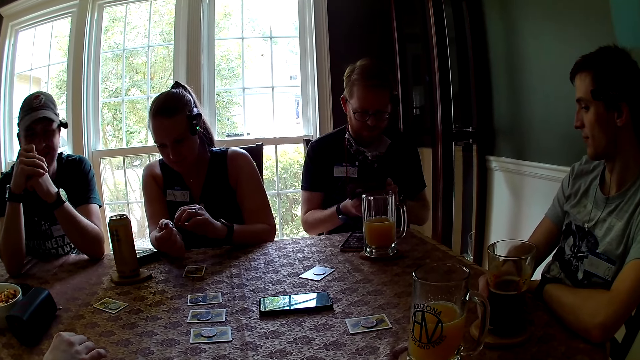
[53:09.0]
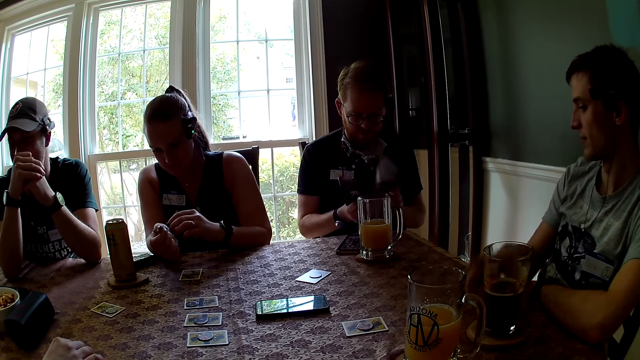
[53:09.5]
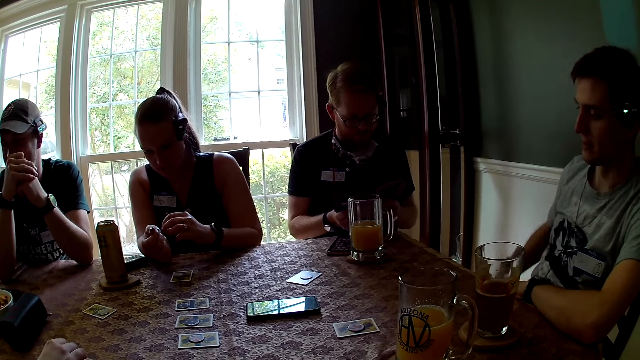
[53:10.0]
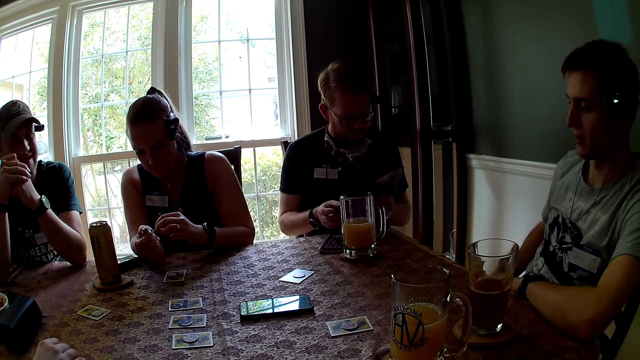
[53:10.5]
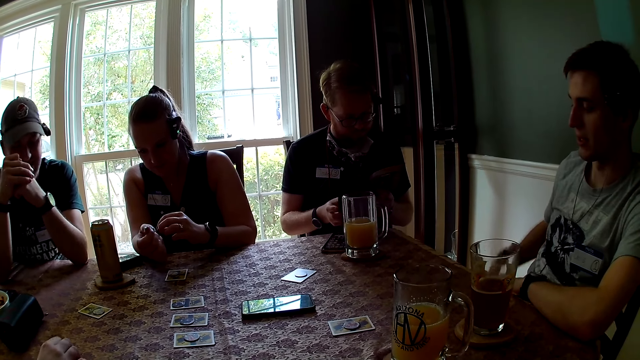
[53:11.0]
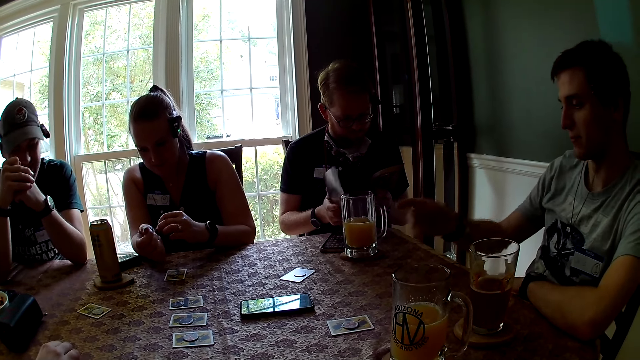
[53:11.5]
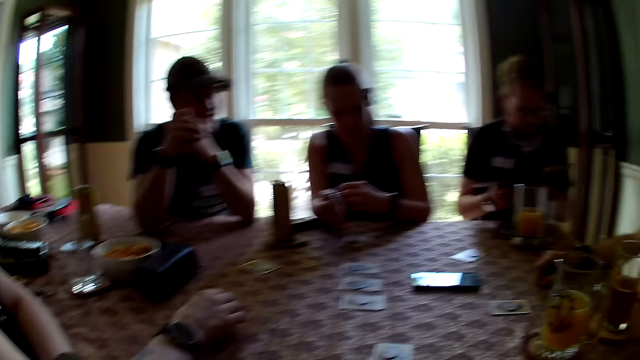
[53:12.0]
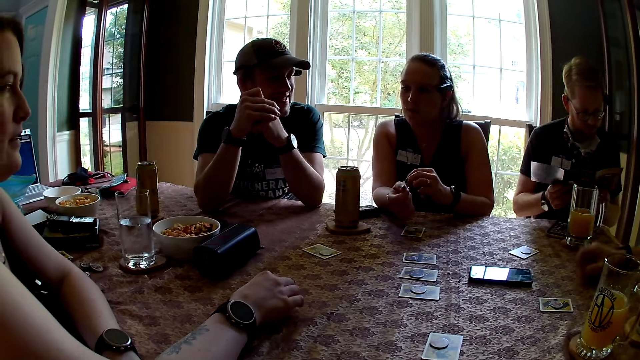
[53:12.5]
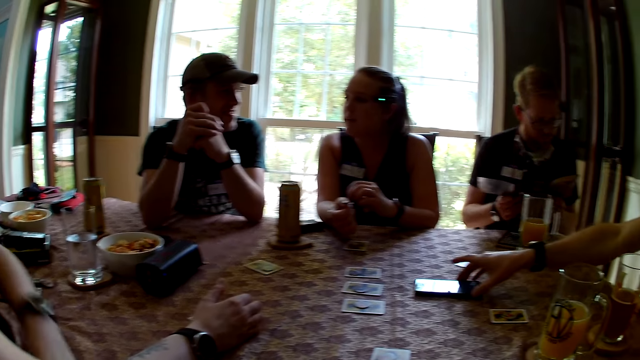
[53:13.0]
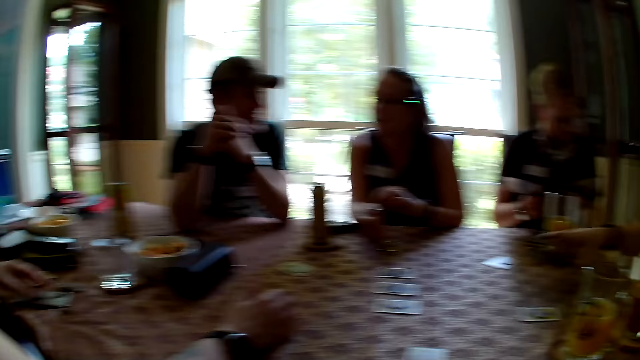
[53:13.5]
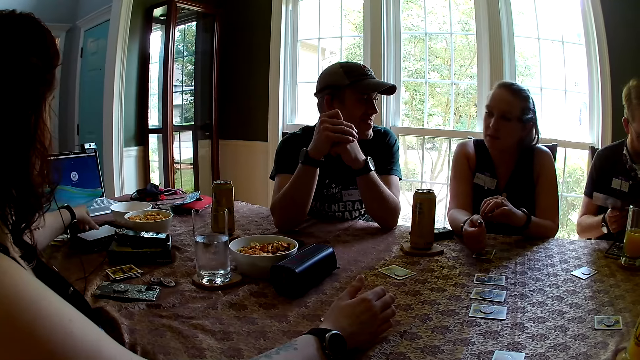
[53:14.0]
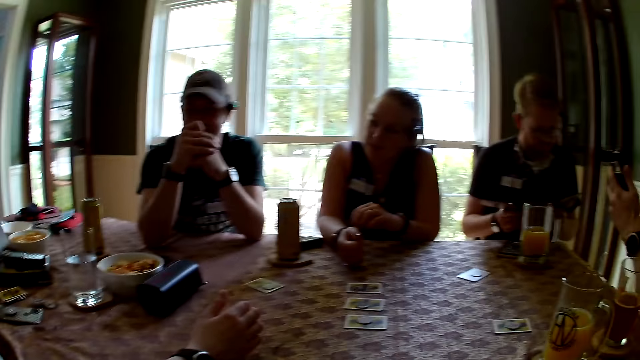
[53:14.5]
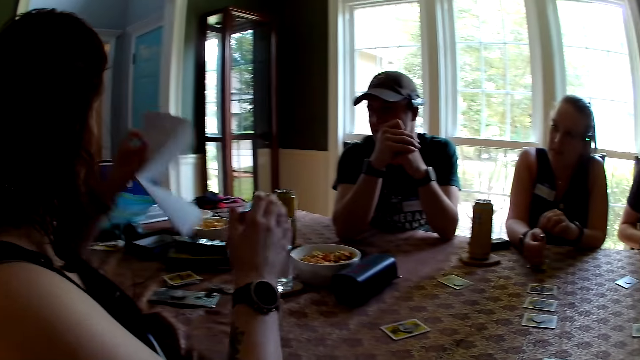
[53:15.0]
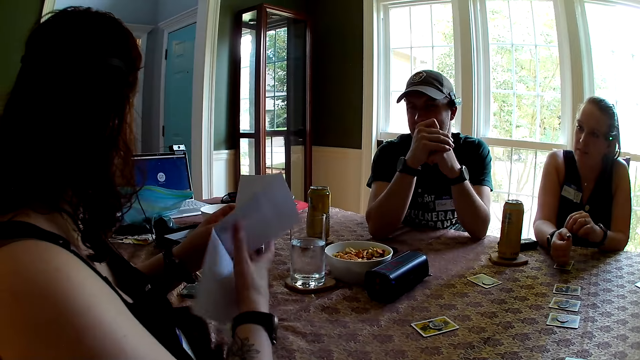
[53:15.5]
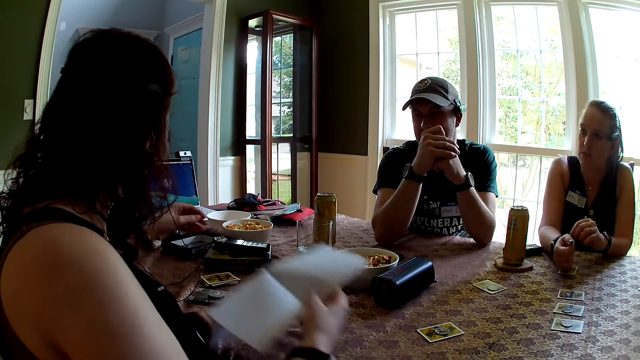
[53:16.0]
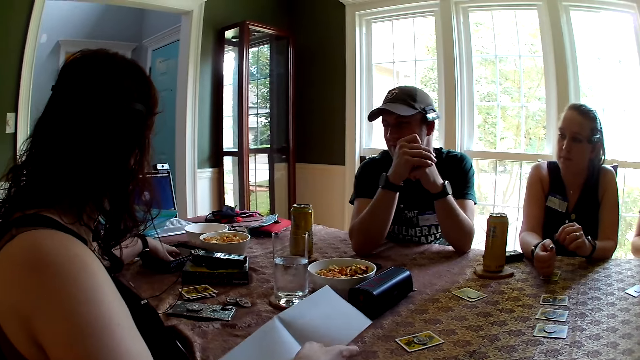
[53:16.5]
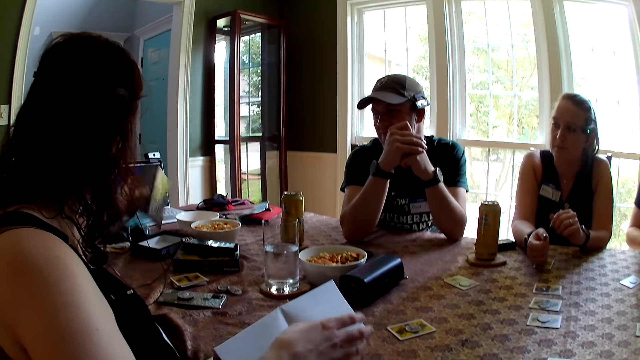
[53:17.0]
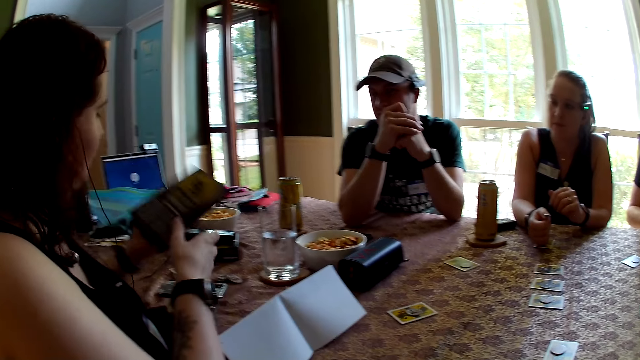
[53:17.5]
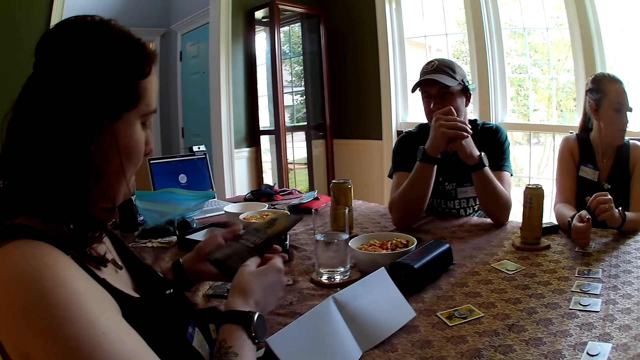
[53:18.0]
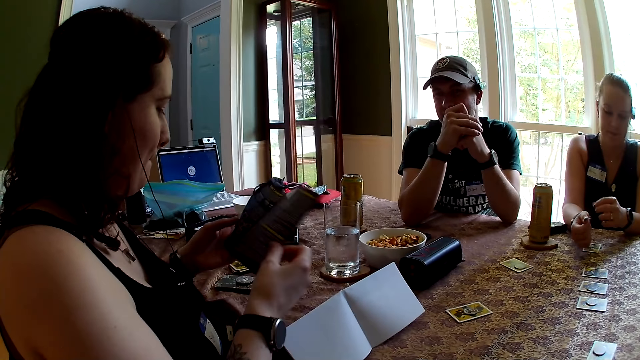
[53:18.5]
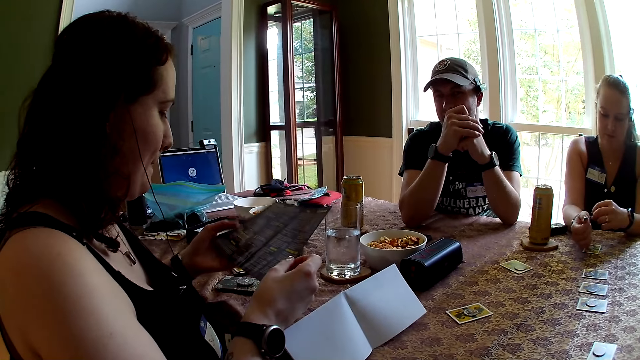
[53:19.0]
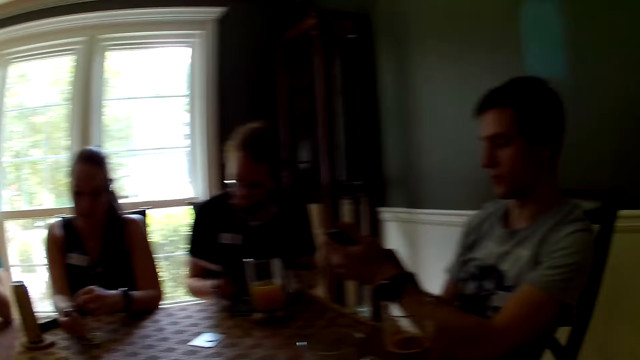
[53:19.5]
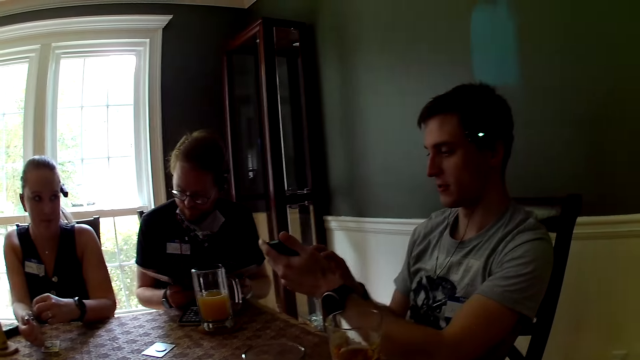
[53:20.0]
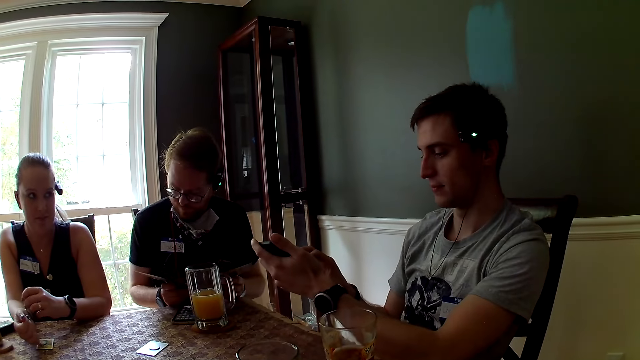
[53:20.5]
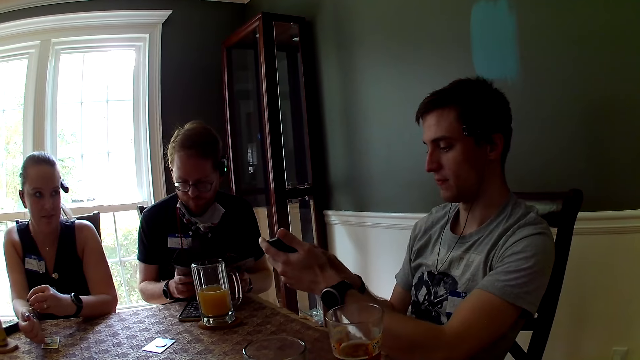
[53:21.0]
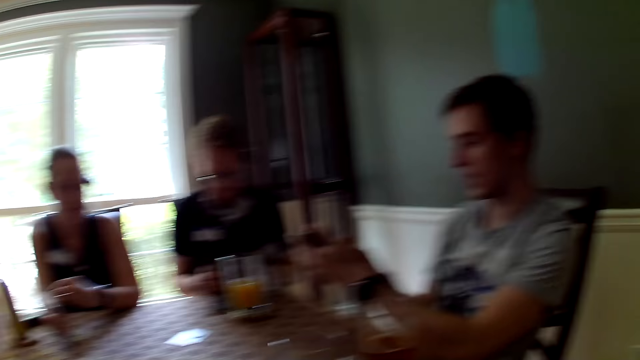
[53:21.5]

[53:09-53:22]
The man puts his right hand under the table. The man gestures with his right hand and drops his right hand on the table. The man picks up his phone from the table with his right hand. The woman puts the hand on the table. The woman picks up a paper sheet in a box on the table with her left hand. The woman drops the paper sheet on the table with her right hand. The woman holds the paper with both hands. The woman picks up a rulebook or magazine in the box on the table with her left hand. The woman opens the rulebook with both hands. The woman holds the box with both hands. The woman turns the page of the magazine. The man operates his phone with both hands.

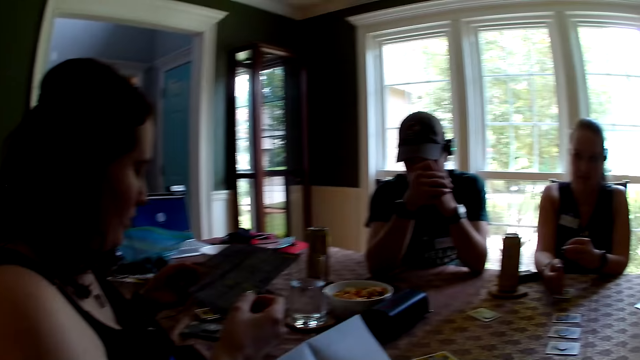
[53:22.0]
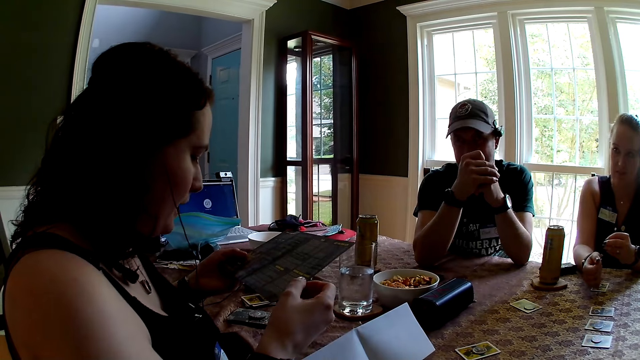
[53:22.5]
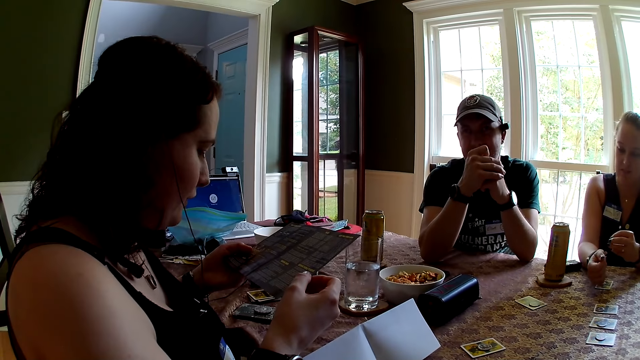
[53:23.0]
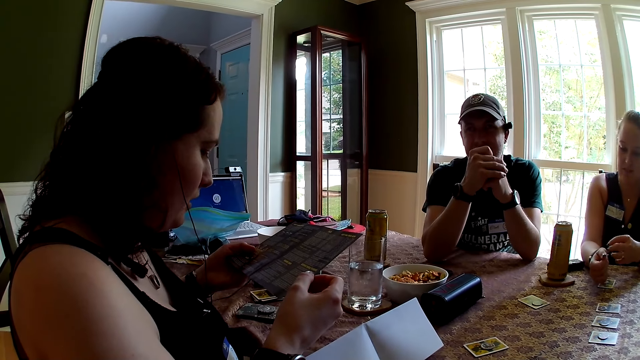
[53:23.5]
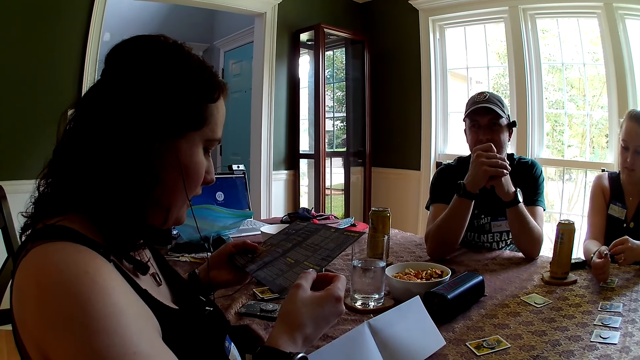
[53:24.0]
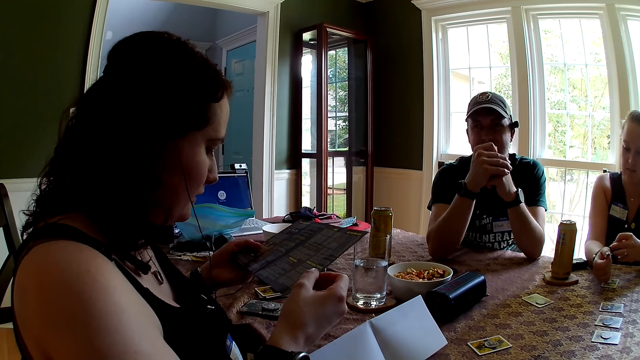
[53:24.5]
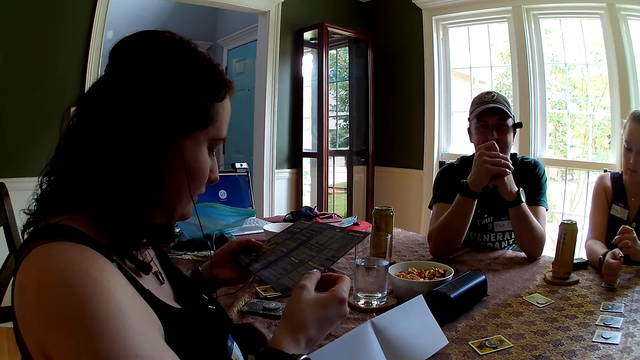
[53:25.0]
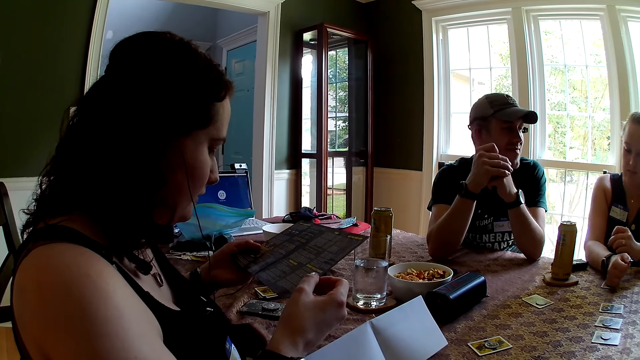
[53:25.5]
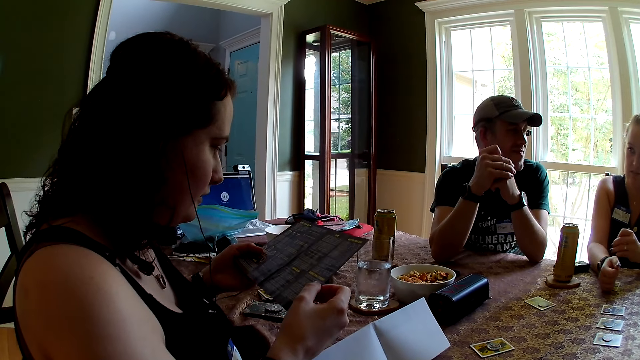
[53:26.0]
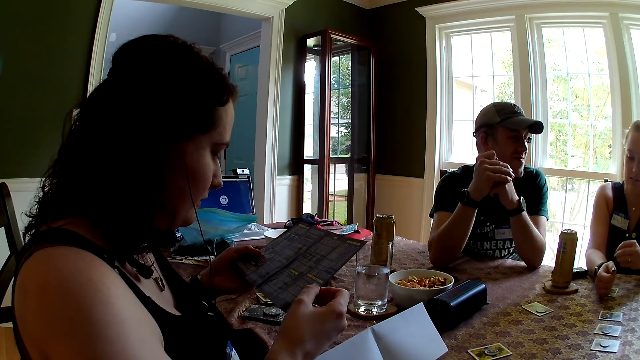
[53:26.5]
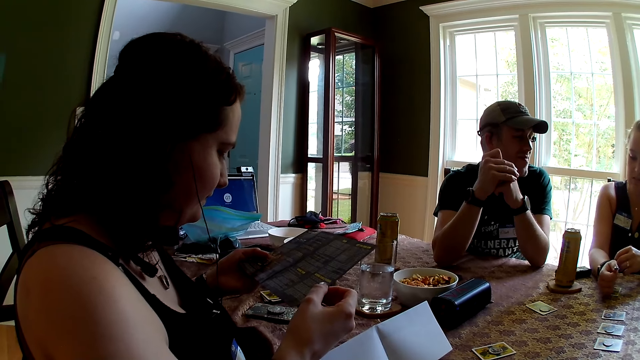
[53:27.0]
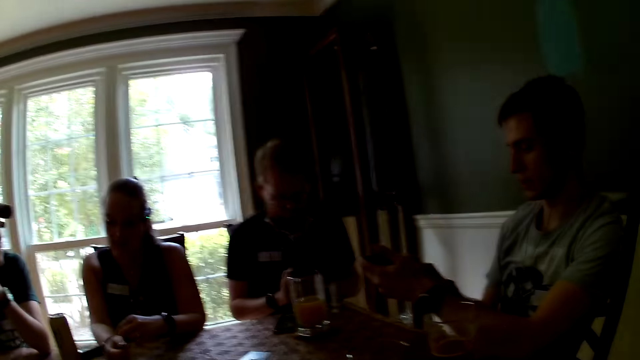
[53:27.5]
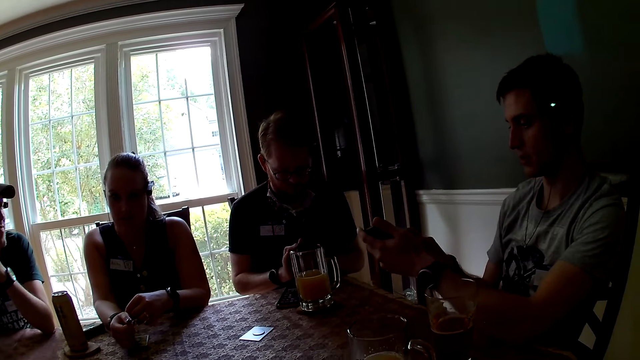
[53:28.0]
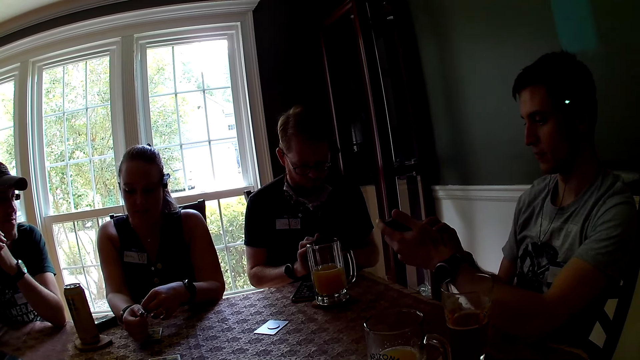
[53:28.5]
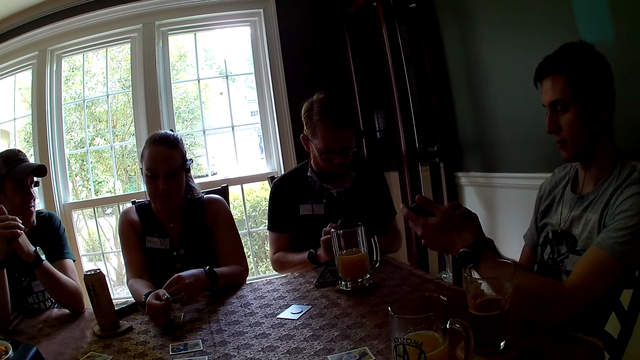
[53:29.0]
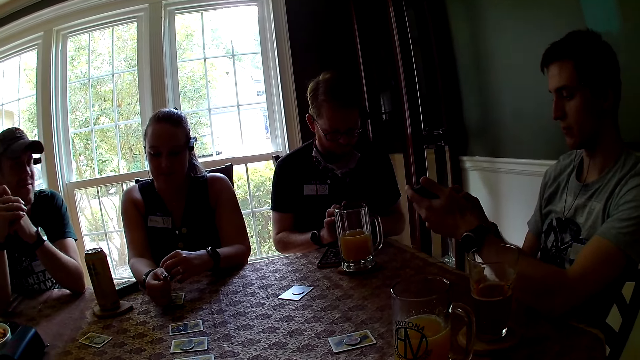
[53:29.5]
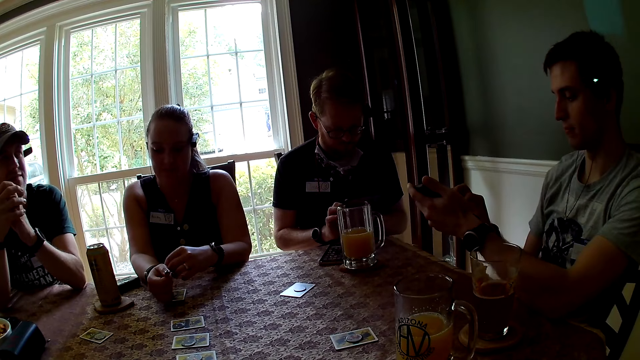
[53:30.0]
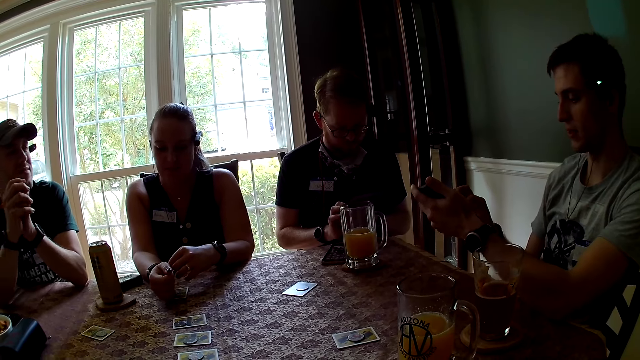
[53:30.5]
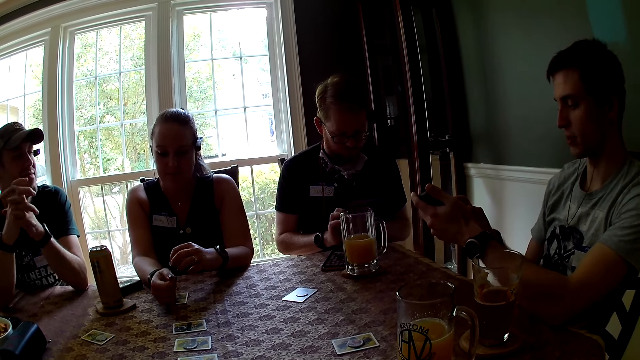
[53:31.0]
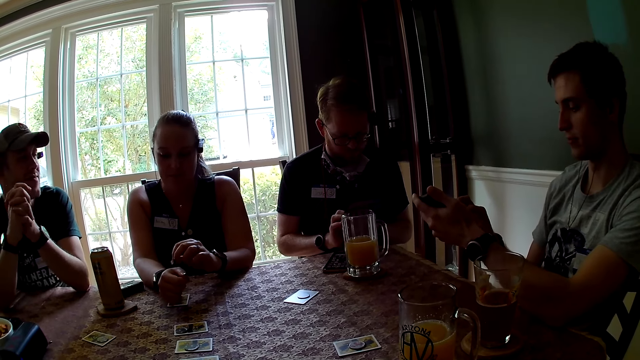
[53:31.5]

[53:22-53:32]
A woman reads the page of the magazine.
